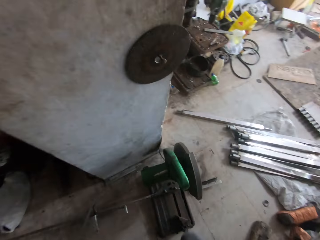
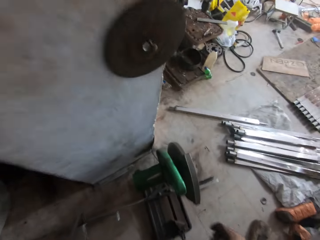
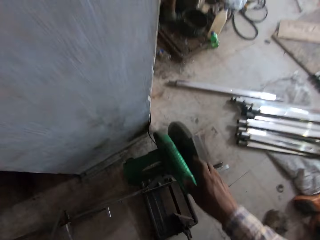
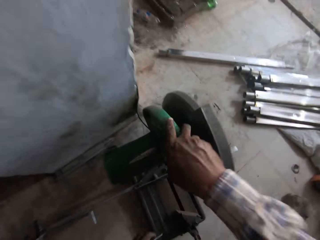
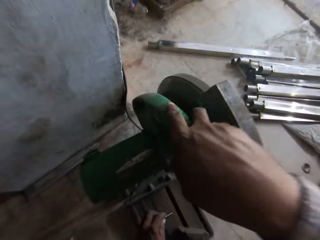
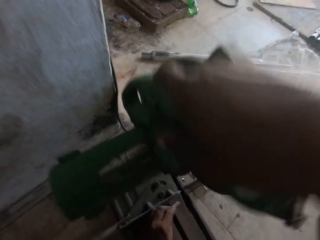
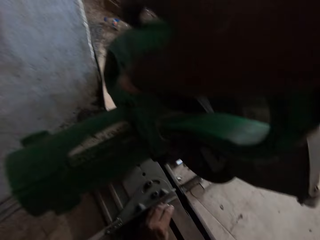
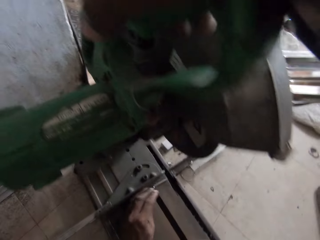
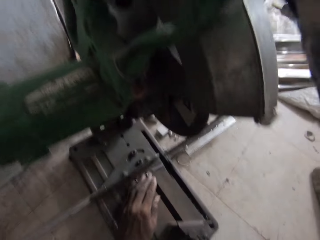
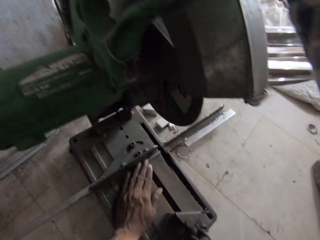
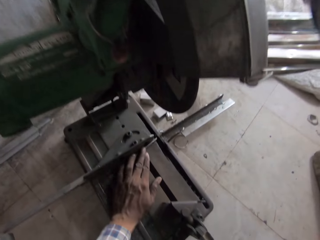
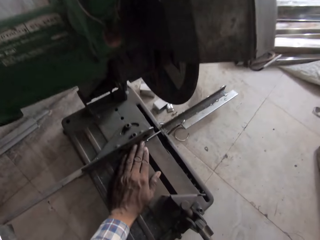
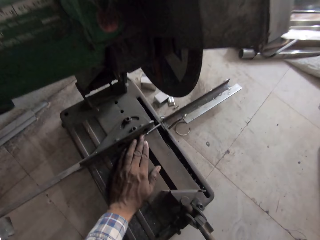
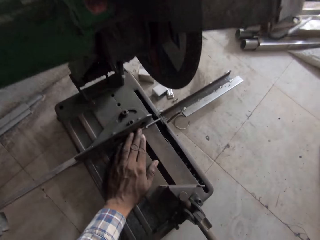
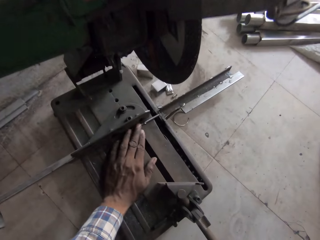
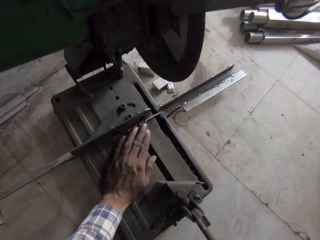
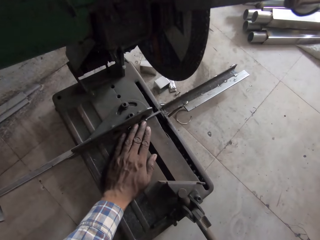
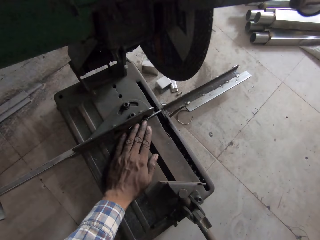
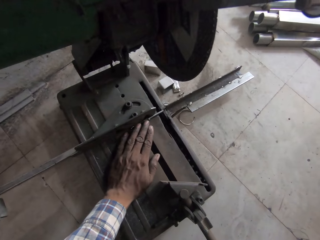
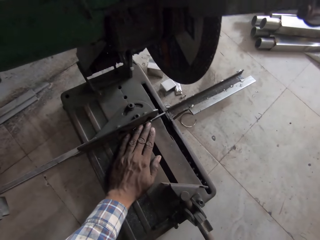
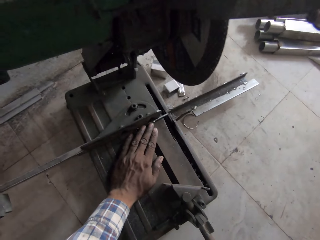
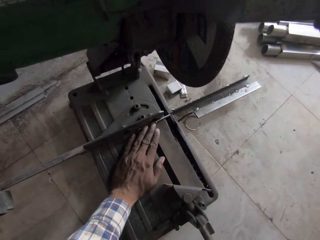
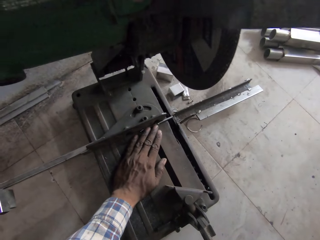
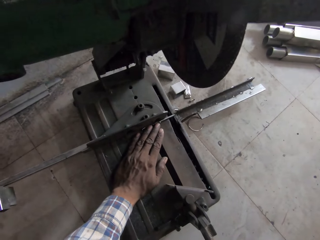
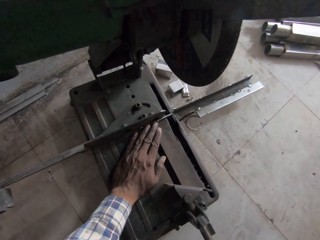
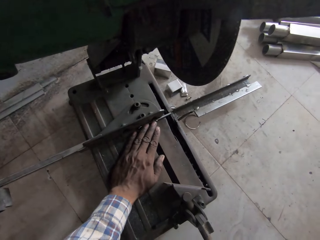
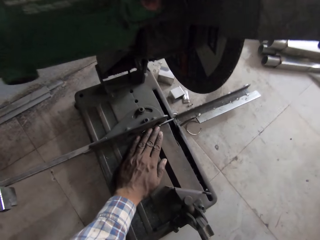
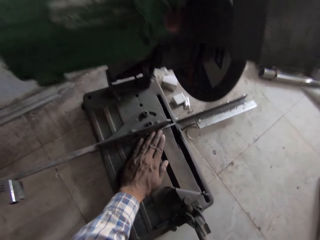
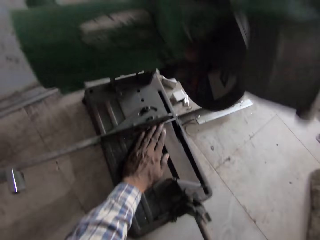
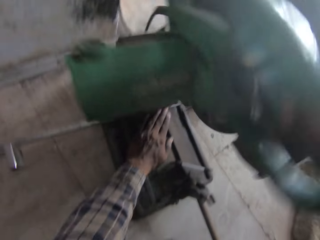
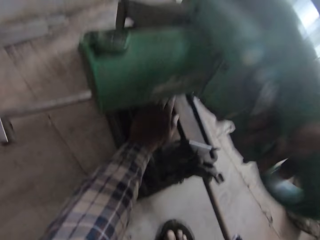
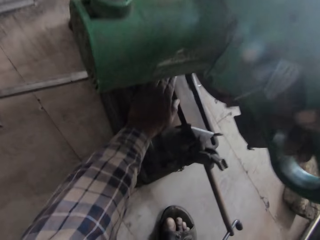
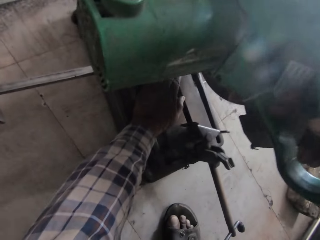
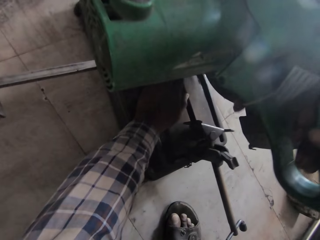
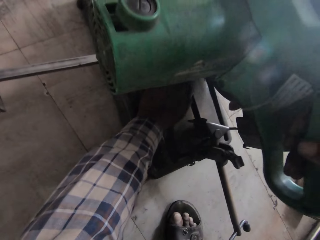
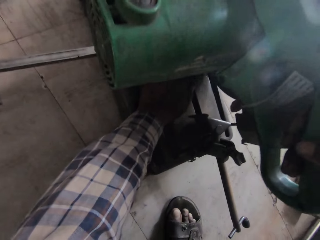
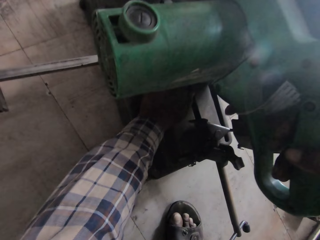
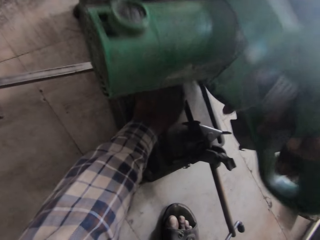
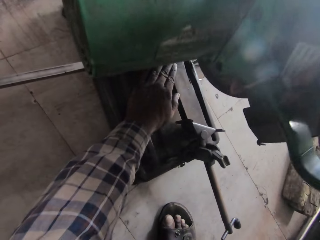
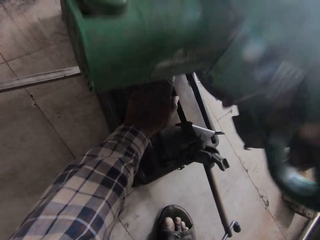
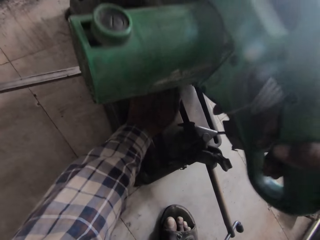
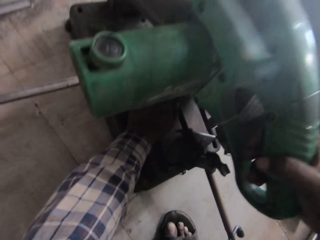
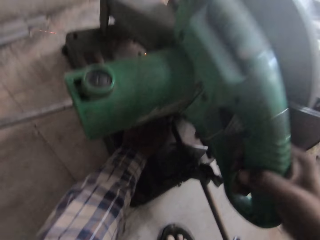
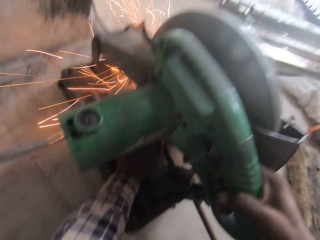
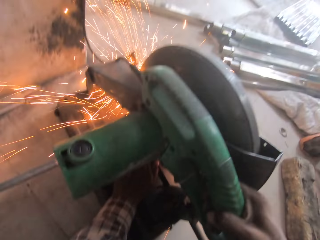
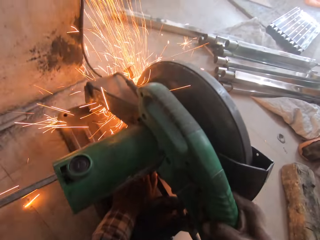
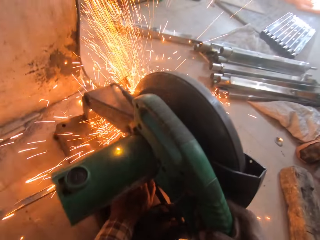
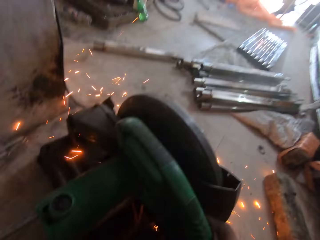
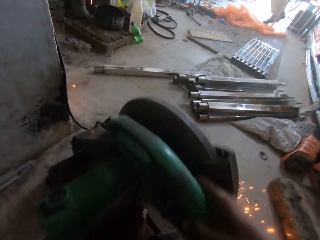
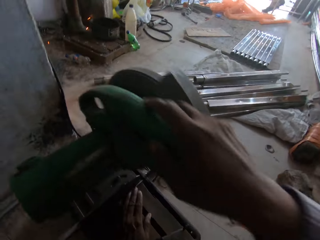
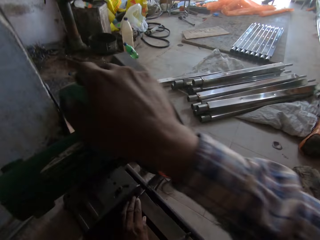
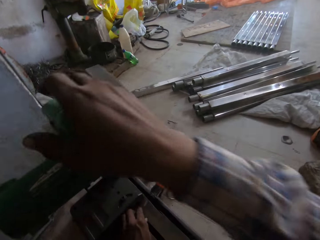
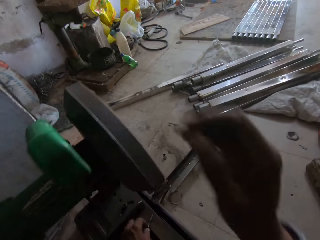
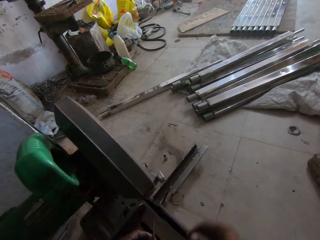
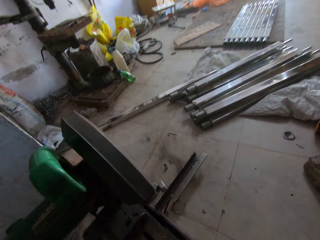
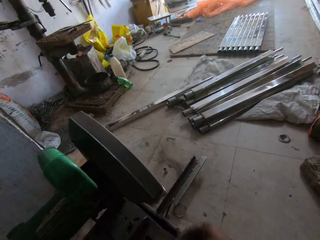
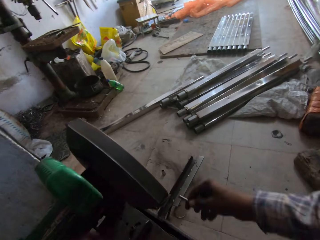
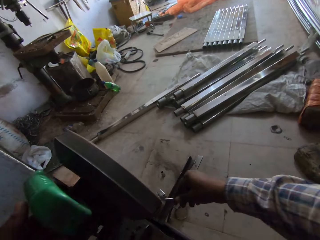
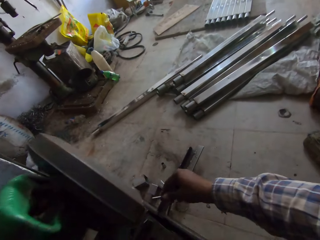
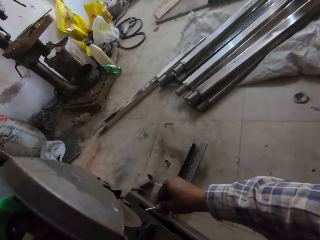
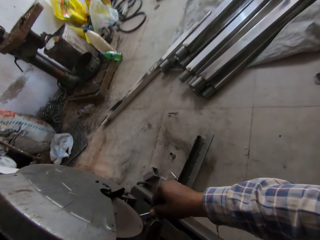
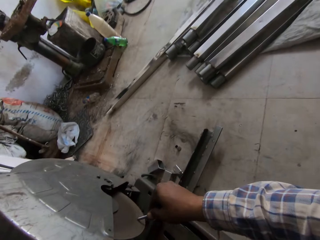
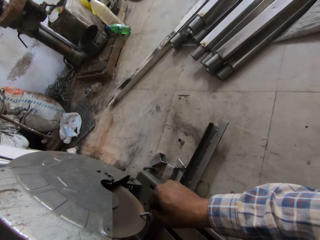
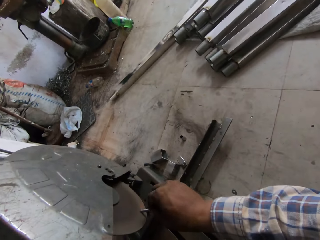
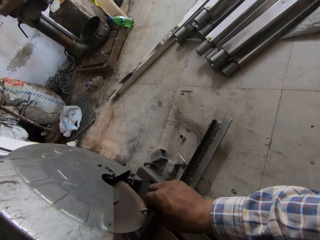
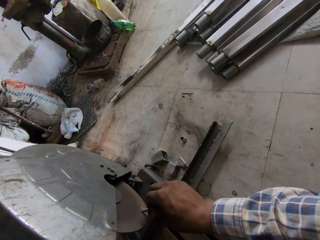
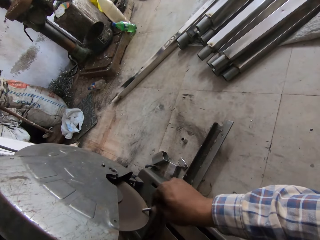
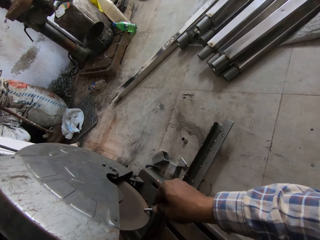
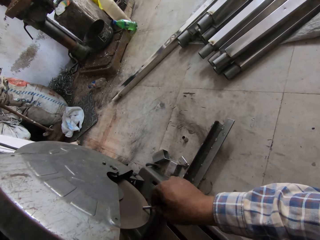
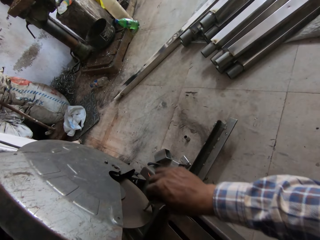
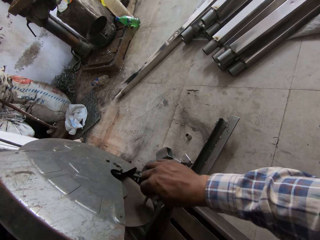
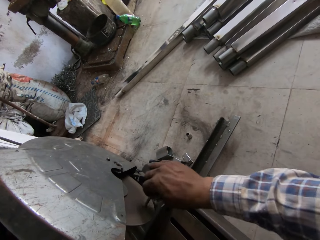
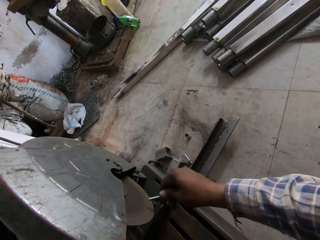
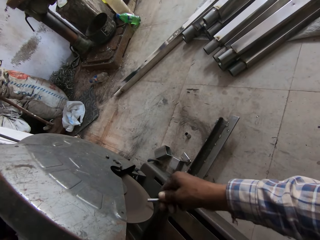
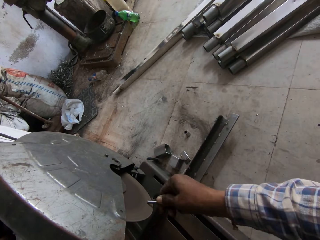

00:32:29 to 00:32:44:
The camera wearer holds a circular grinder or cutter. He places the metal on the circular grinder. He cuts the metal using the circular grinder. He stops work. He lifts the cutter. He smoothens the metal in his right hand with the grinder.

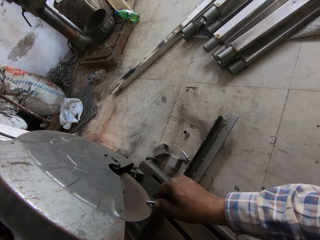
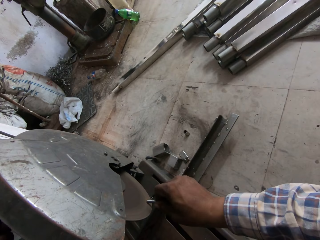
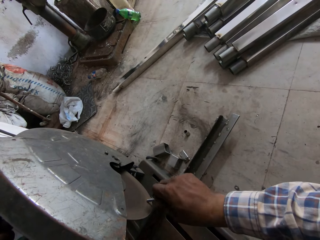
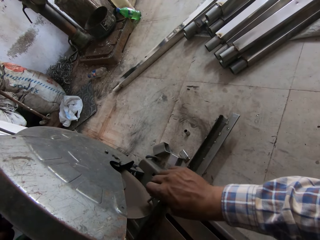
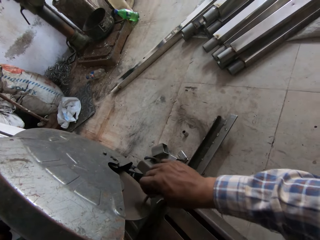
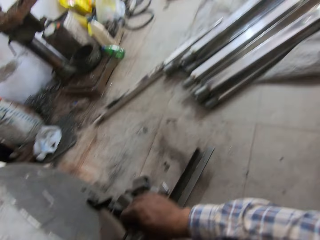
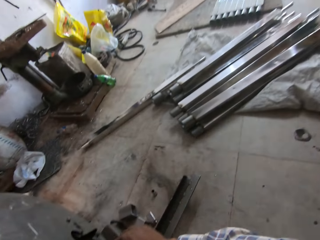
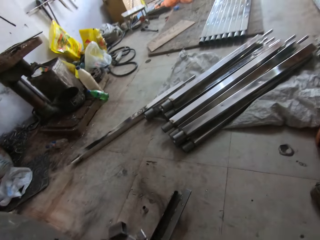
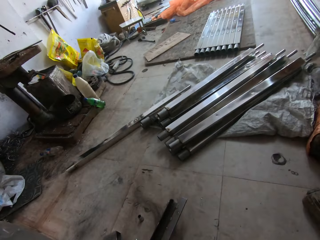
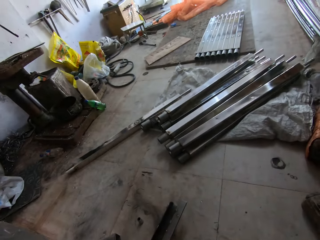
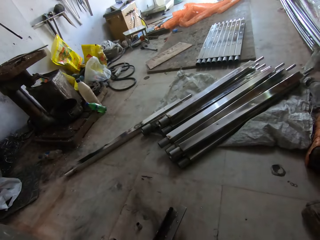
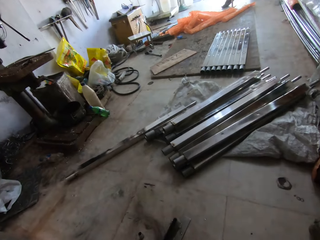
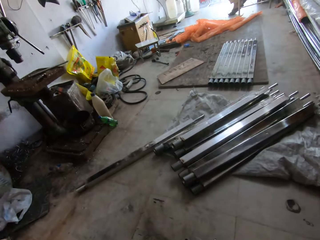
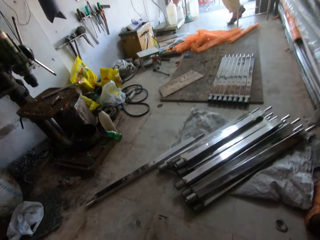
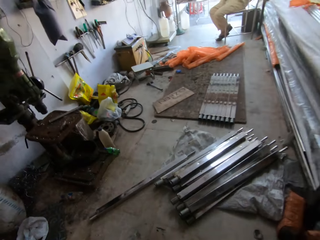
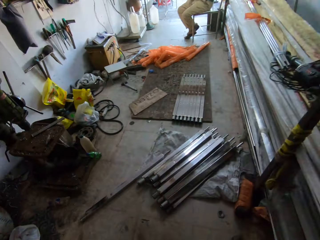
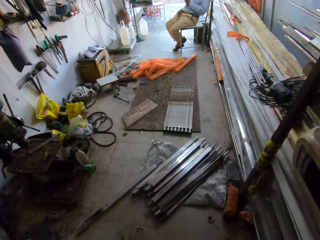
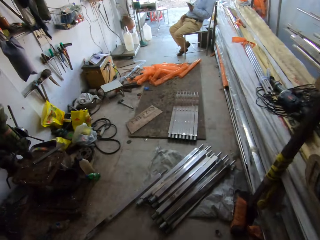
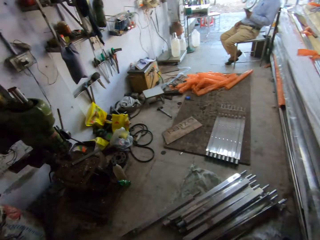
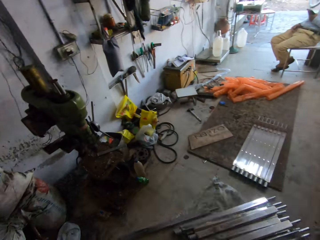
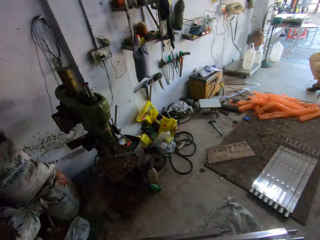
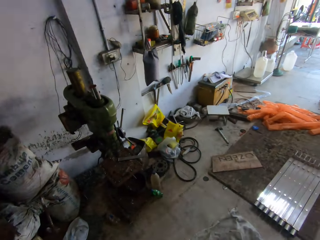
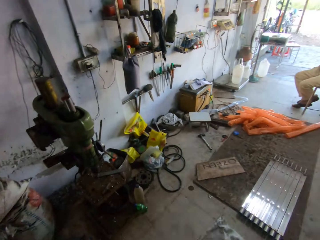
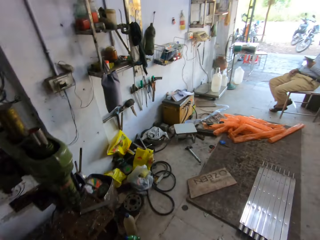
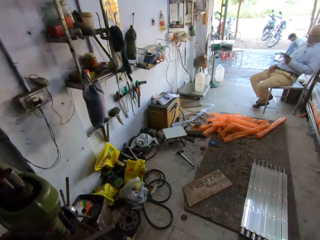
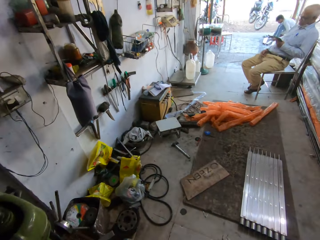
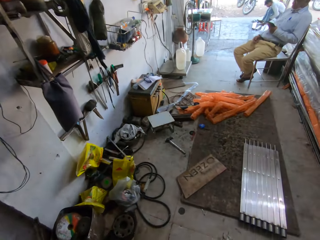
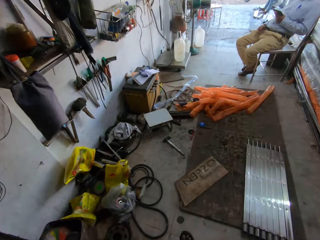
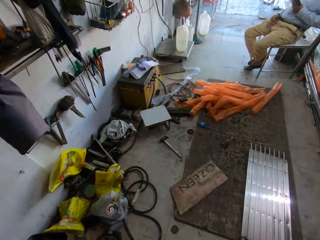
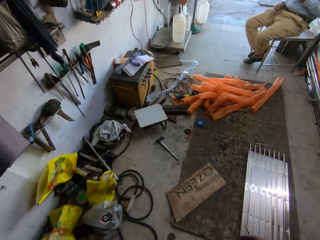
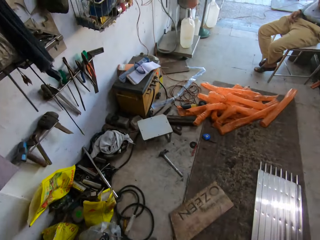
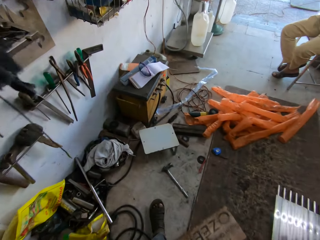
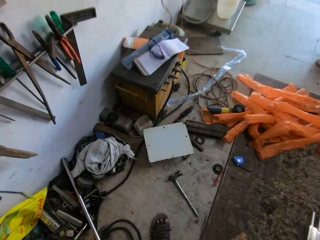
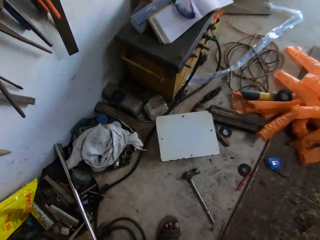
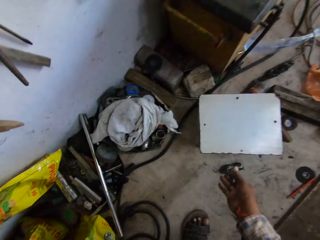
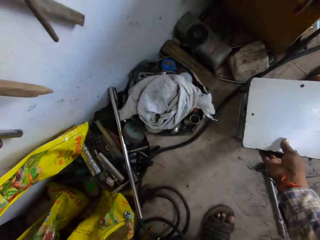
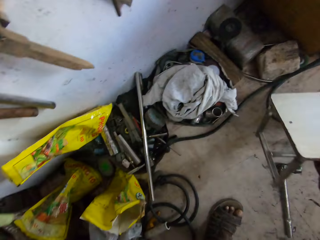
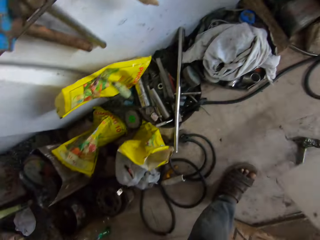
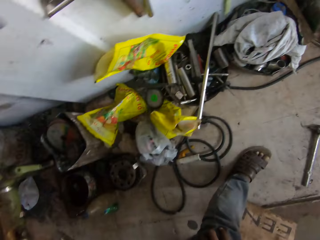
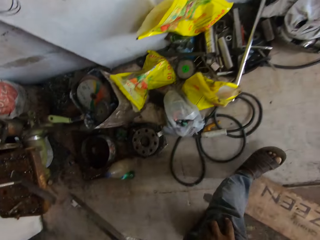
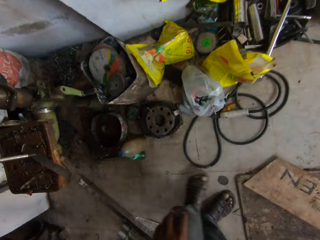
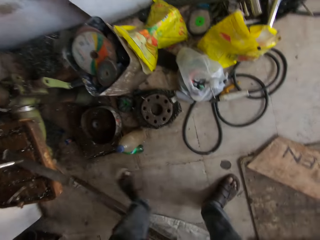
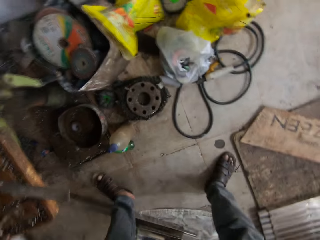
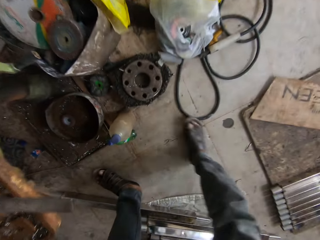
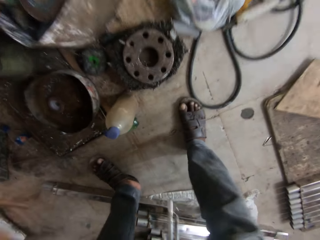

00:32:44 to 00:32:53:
The camera wearer looks around. He walks across. He picks up a metal stool with his right hand.
